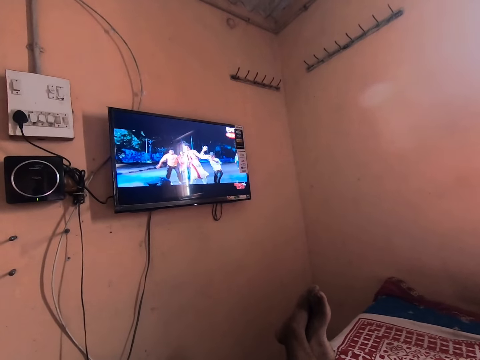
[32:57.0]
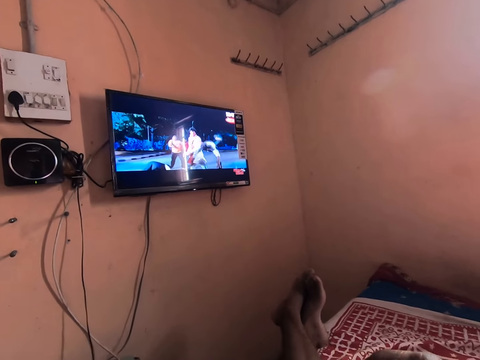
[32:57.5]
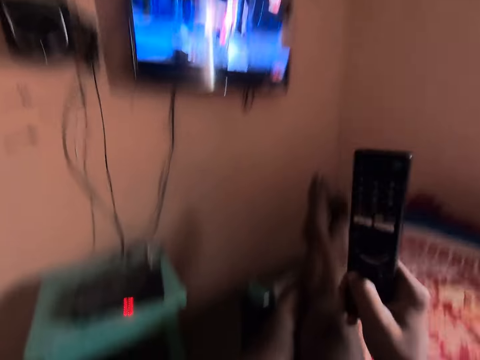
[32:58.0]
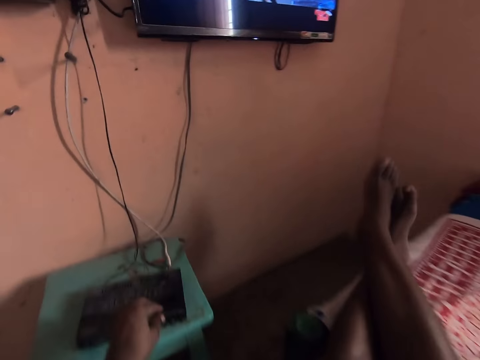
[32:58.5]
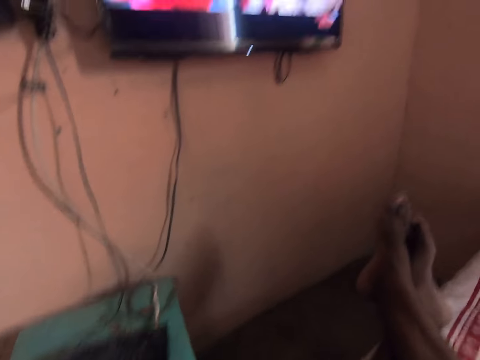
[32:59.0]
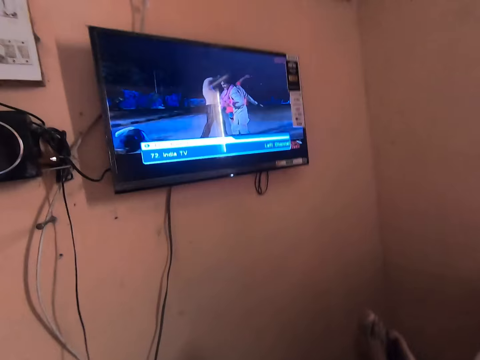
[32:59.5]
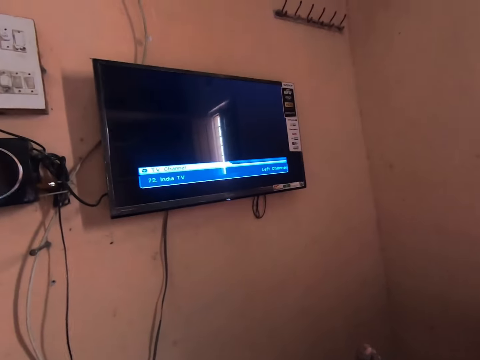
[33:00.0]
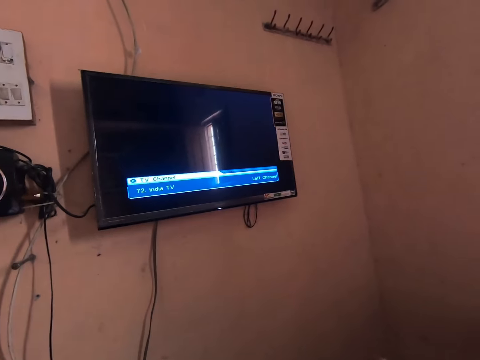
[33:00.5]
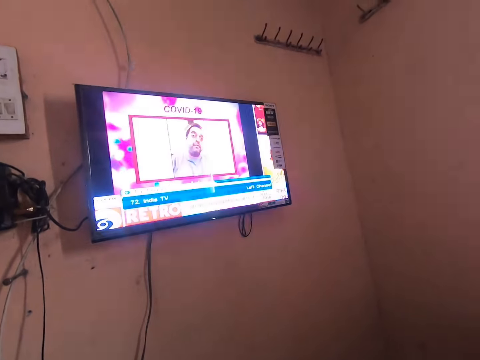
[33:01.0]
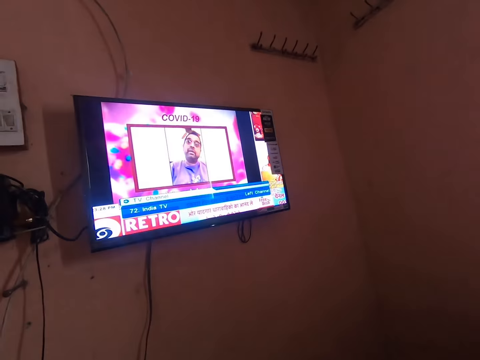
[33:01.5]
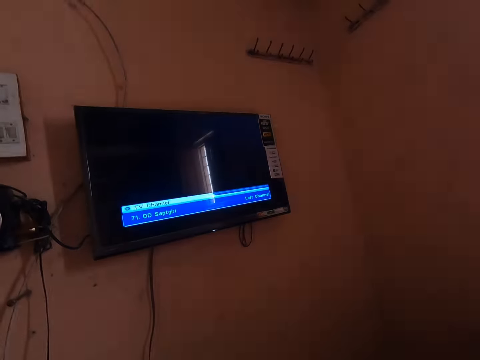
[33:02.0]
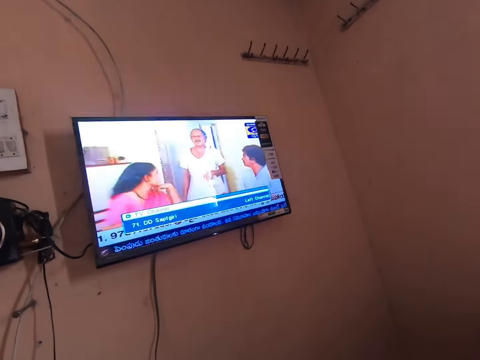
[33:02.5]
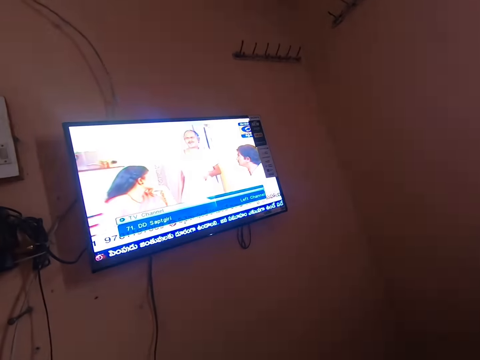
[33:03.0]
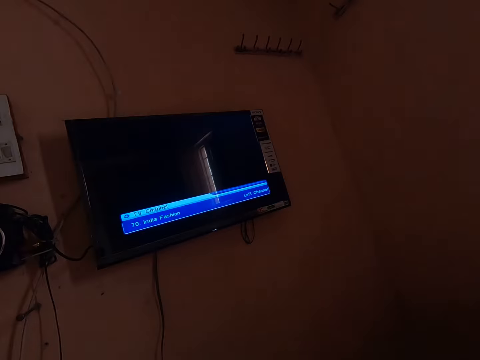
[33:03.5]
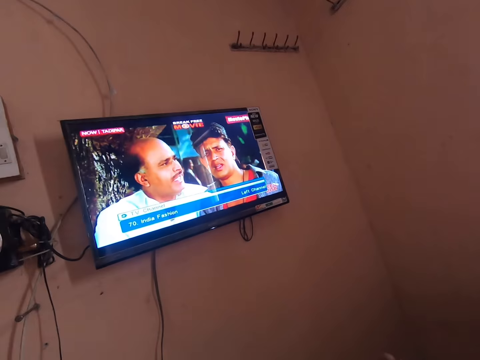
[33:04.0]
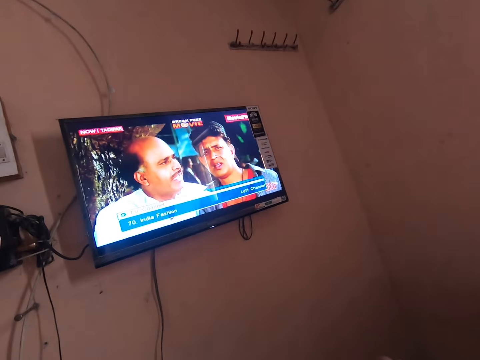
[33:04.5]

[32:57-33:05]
The camera wearer presses a decoder on a stool with his left hand. He watches the TV on a bed.

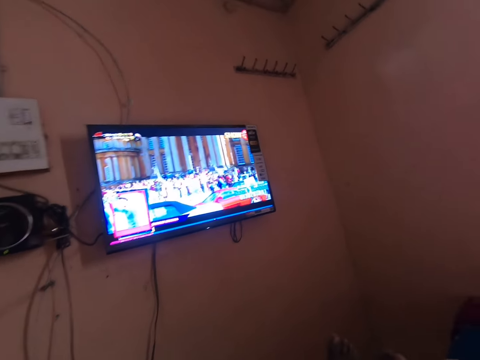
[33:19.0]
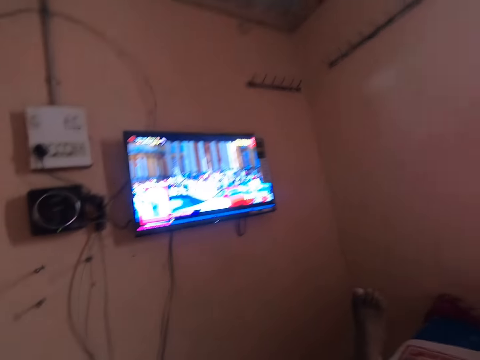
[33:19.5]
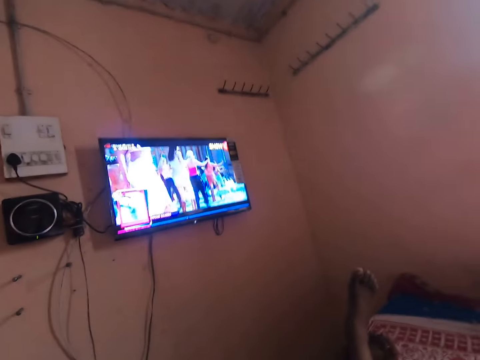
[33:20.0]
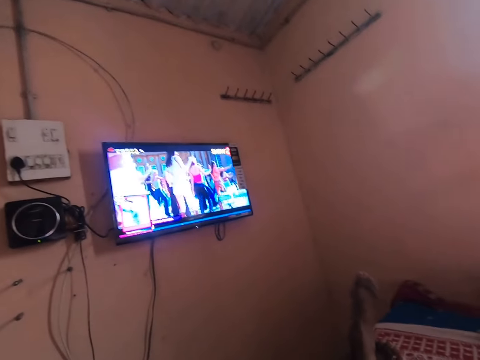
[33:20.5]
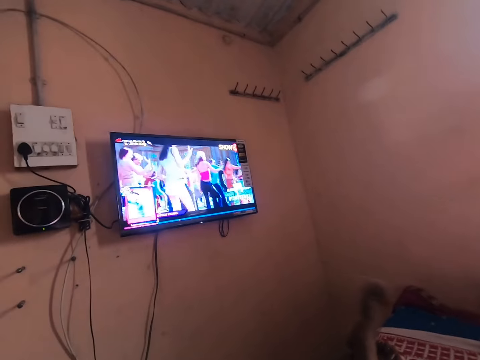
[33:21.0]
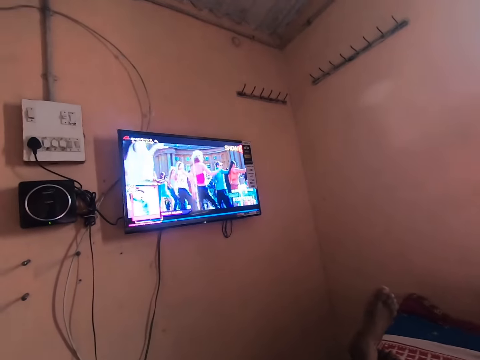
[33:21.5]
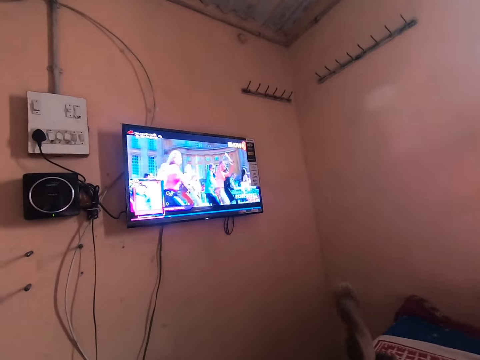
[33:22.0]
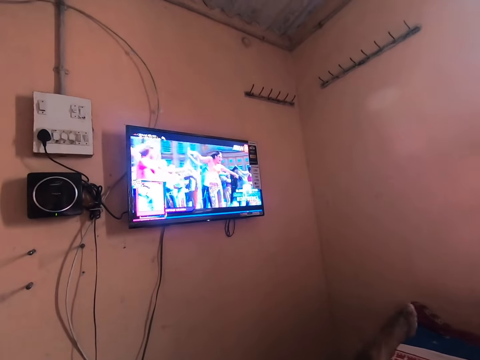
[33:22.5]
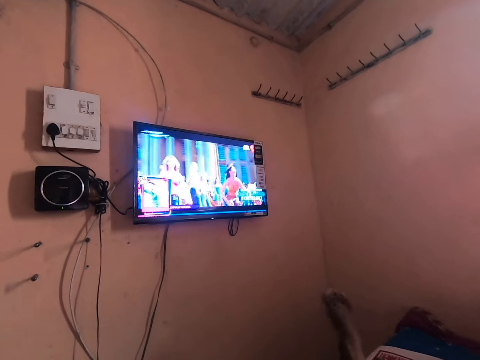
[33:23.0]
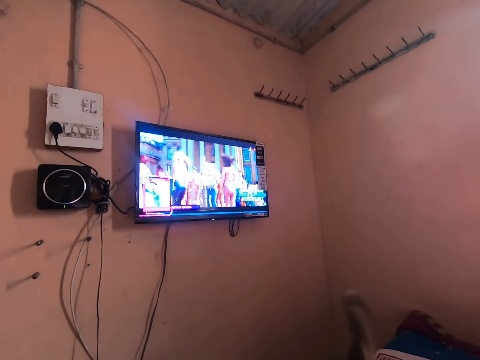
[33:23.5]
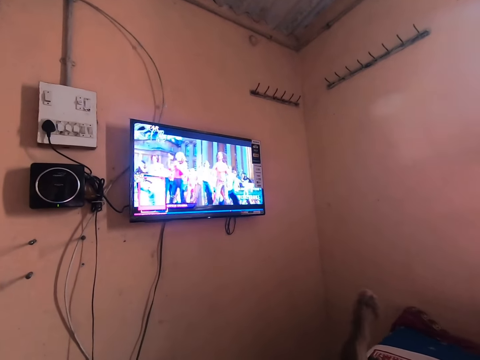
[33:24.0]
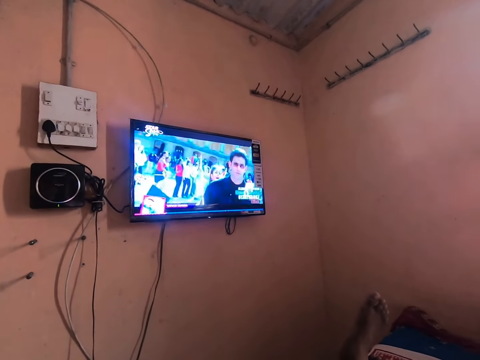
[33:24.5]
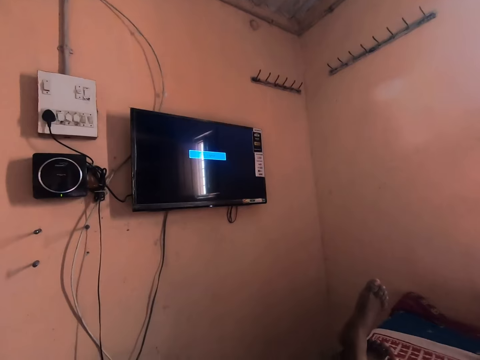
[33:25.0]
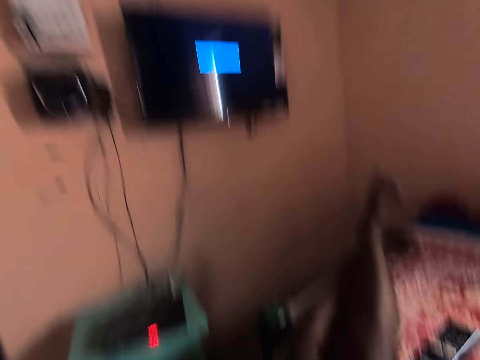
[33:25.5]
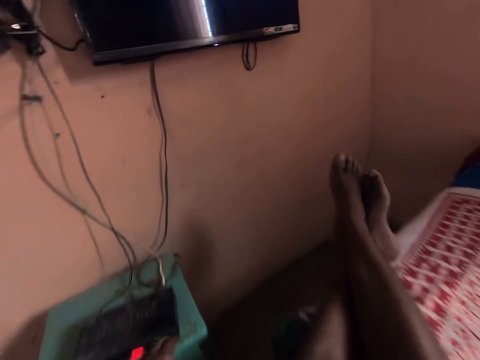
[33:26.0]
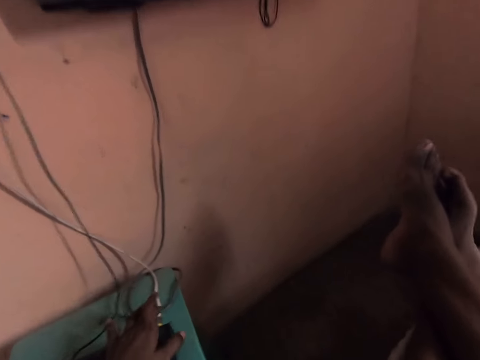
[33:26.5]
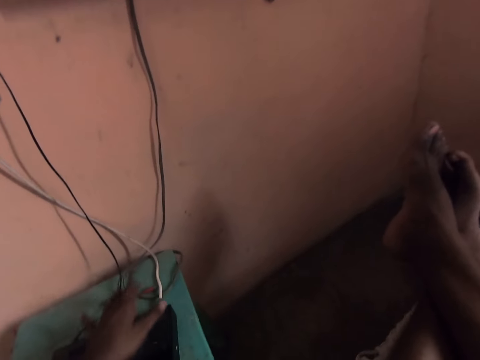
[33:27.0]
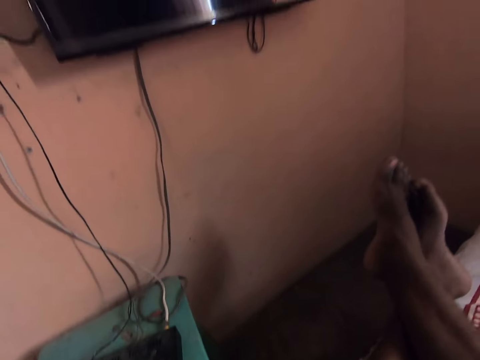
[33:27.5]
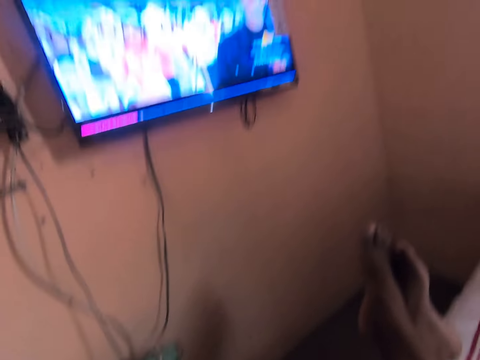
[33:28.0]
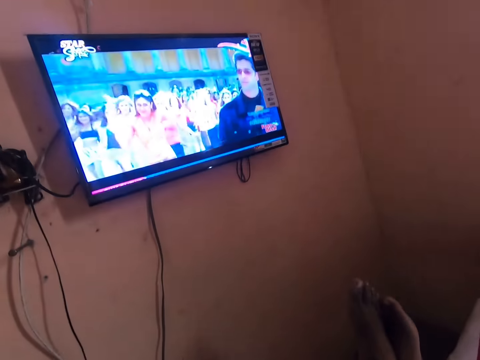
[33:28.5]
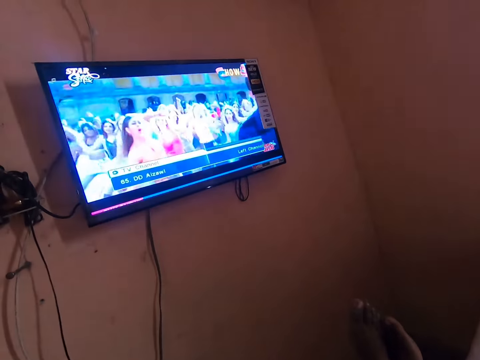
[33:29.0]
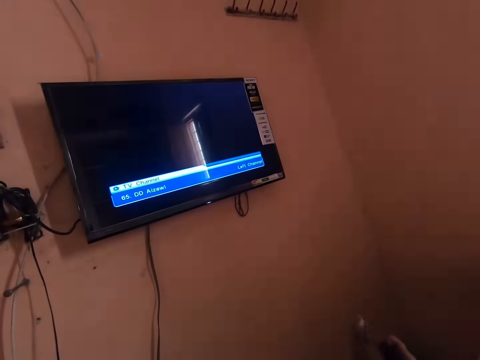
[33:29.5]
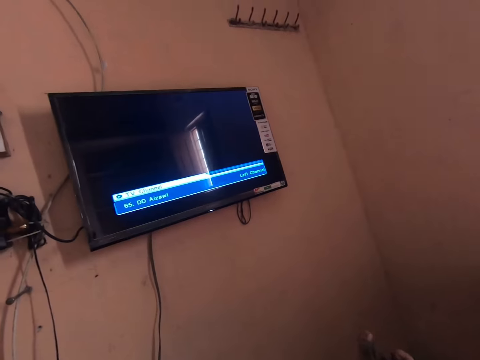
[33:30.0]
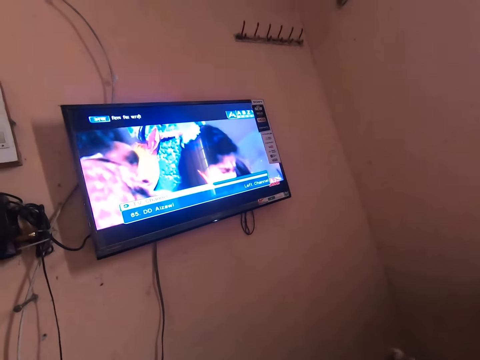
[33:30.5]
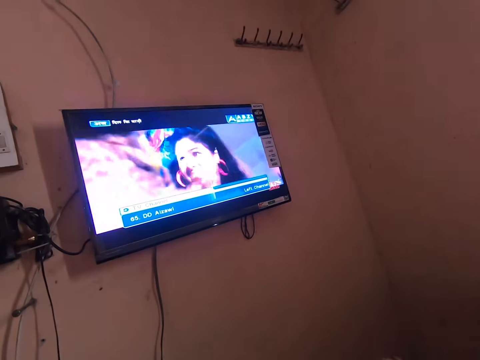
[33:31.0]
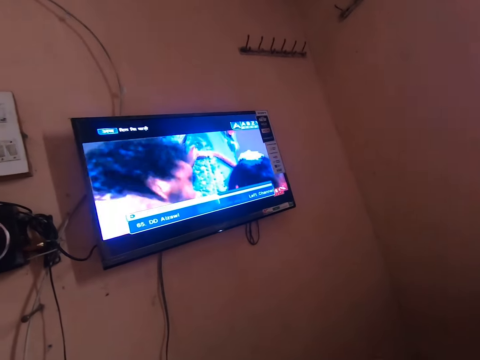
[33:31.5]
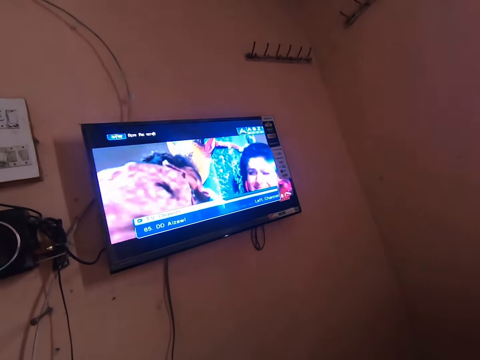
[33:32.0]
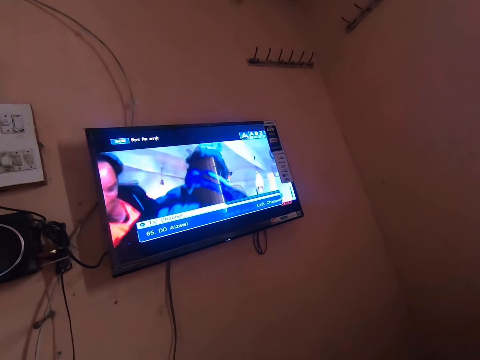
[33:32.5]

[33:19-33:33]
The camera wearer shakes his right leg on the bed. He presses the decoder on a stool with his left hand. He watches the TV on the bed.

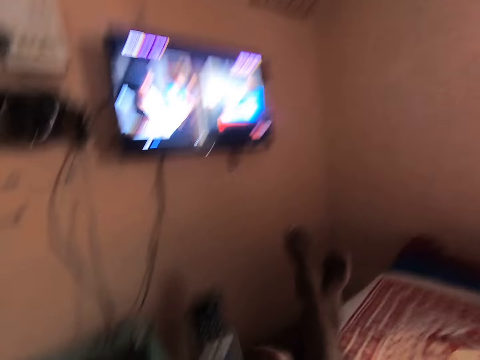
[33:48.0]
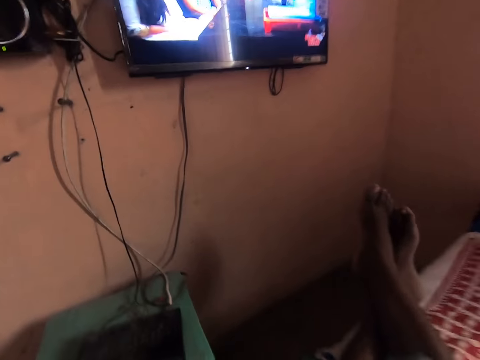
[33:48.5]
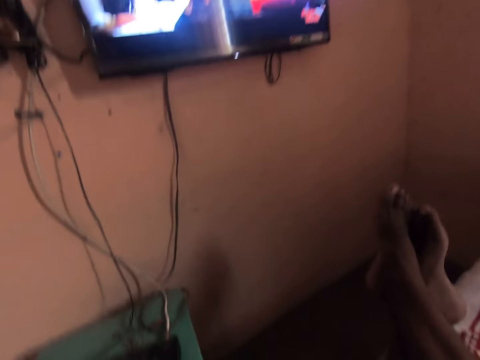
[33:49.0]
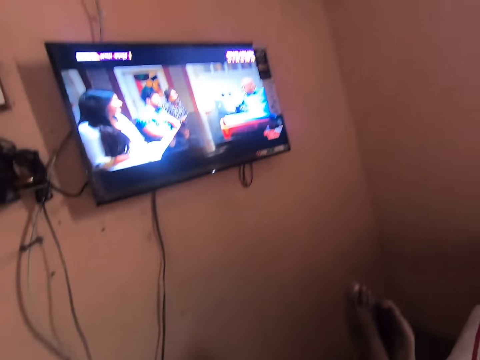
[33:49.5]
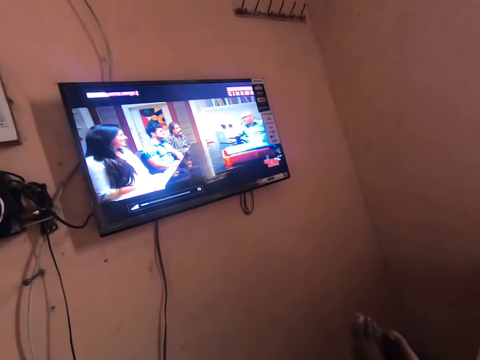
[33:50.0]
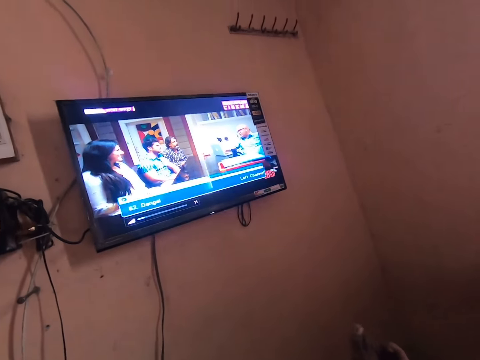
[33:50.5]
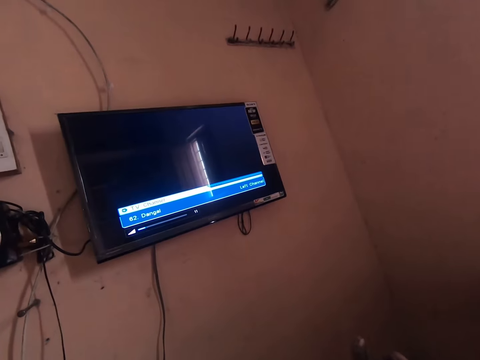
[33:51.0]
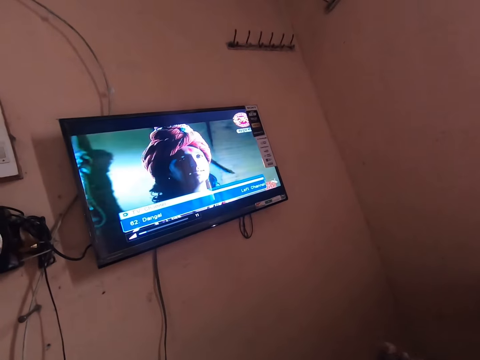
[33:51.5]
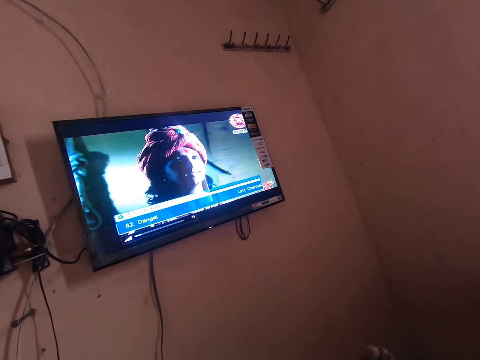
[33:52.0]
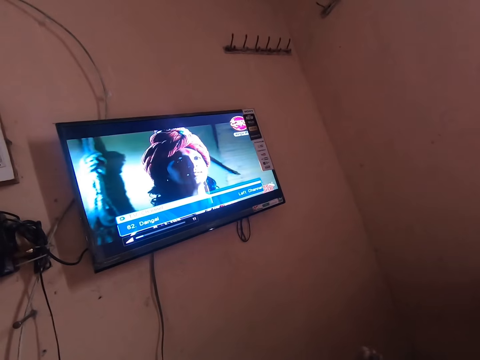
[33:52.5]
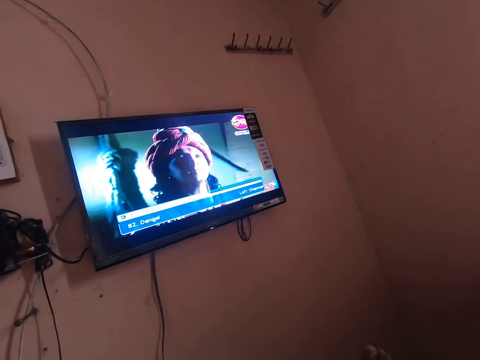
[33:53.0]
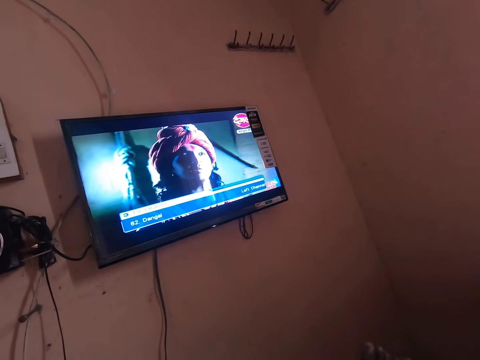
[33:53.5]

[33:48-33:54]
The camera wearer holds the remote controller with his hand.
